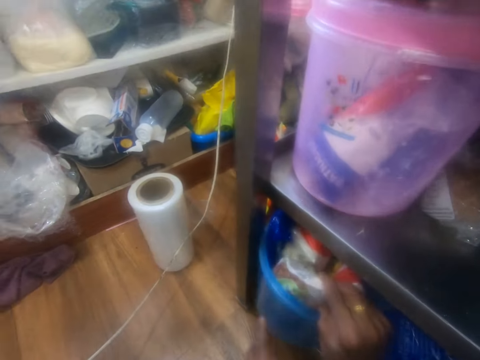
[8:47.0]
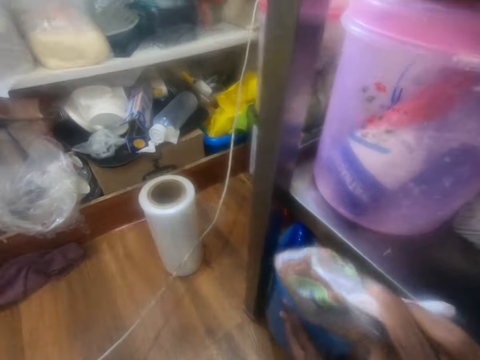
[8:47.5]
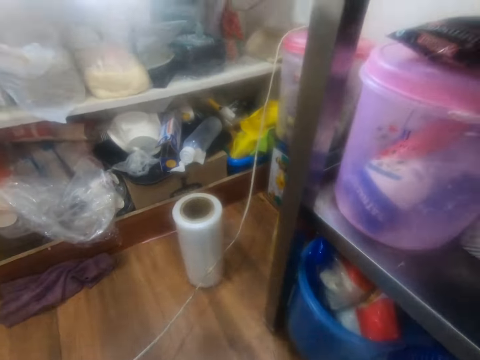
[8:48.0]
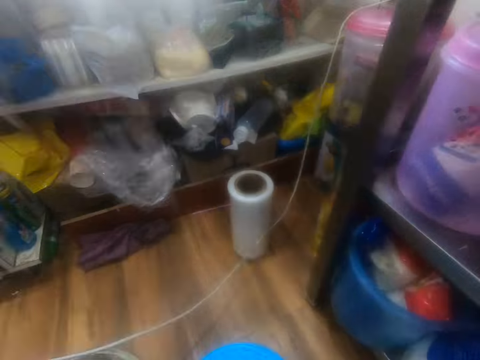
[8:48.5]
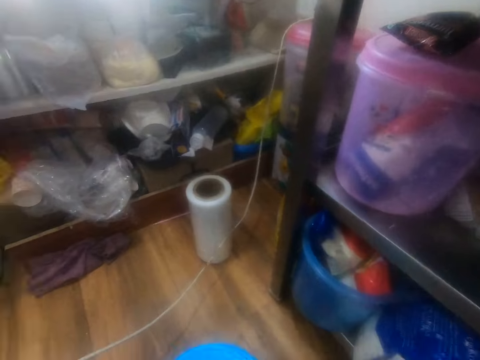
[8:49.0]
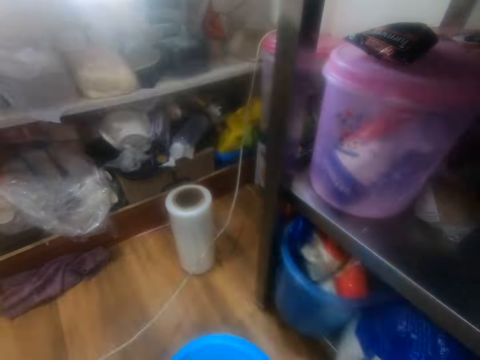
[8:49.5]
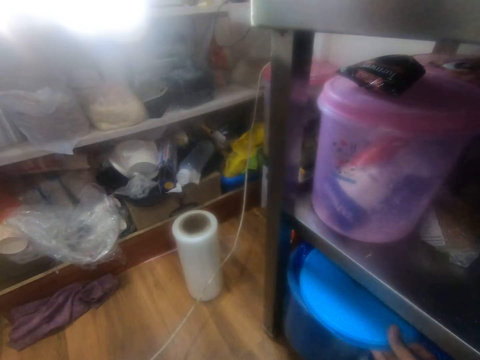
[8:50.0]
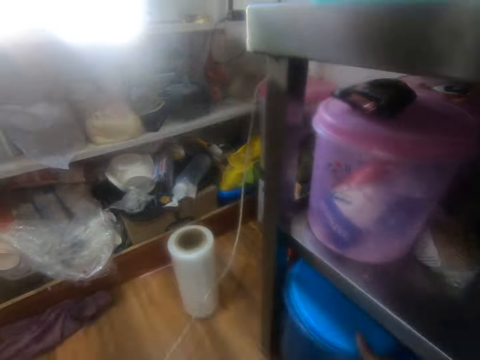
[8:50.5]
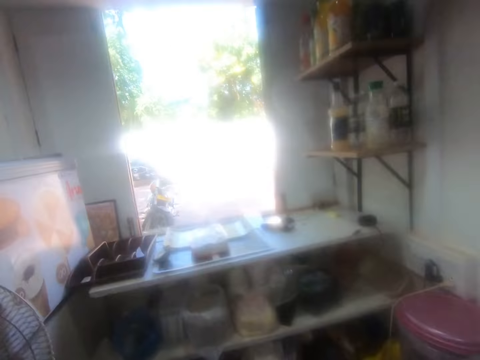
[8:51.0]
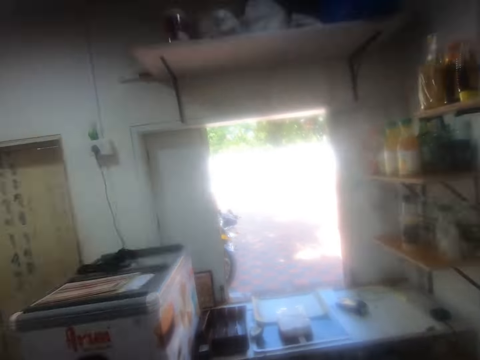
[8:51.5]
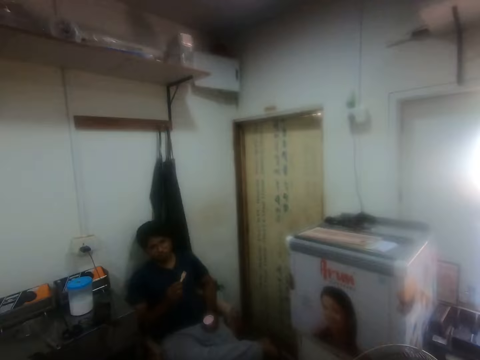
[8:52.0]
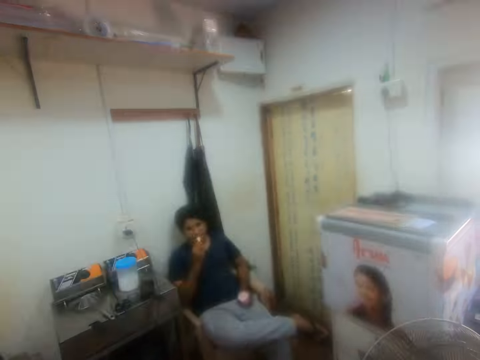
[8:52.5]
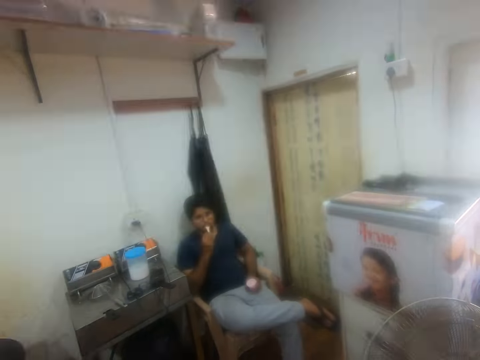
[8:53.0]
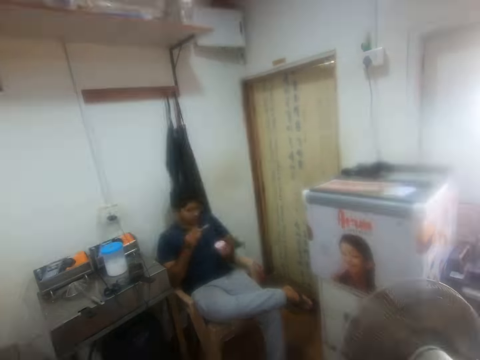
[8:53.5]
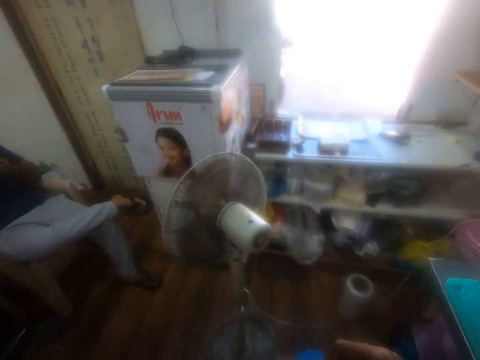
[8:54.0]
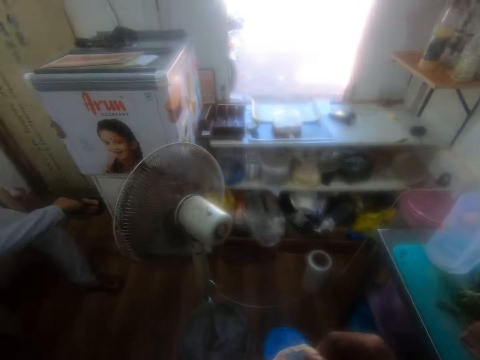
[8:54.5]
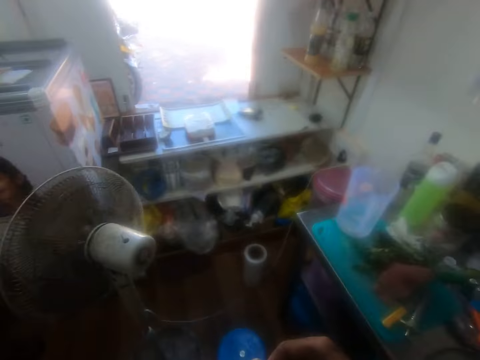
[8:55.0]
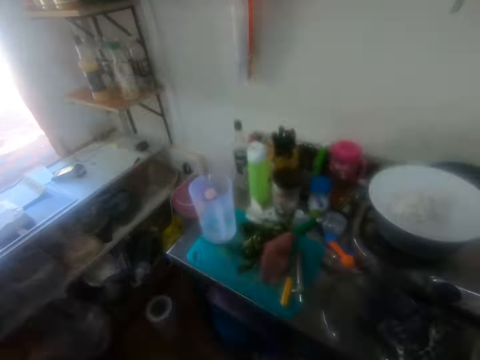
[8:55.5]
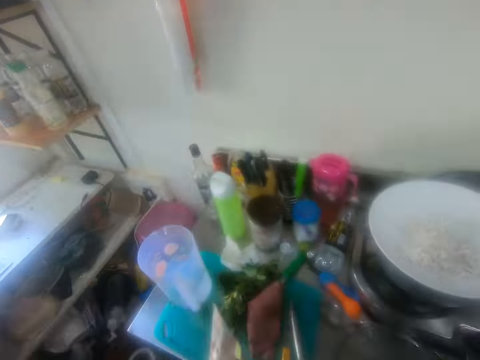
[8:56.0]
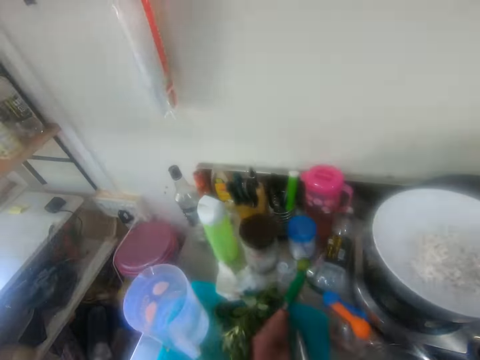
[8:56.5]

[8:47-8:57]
The camera wearer picks a sachet of rice from the bucket. They cover the bucket with a lid. They stare around the room. They open the sachet. They put the sachet on the table.

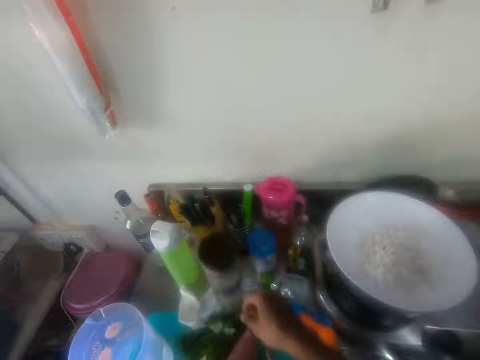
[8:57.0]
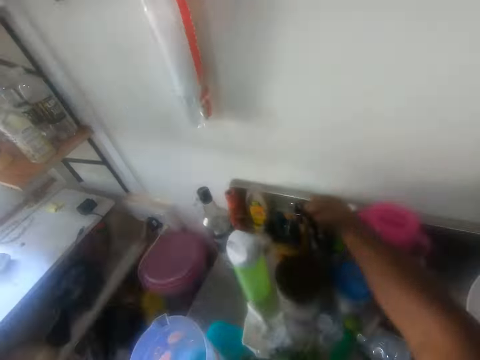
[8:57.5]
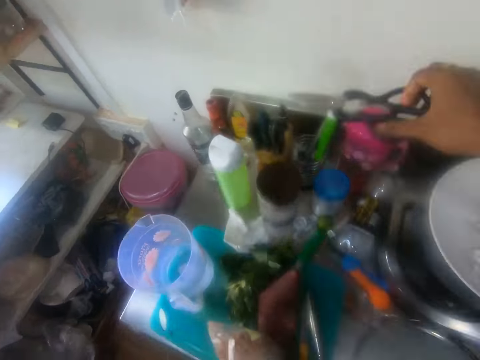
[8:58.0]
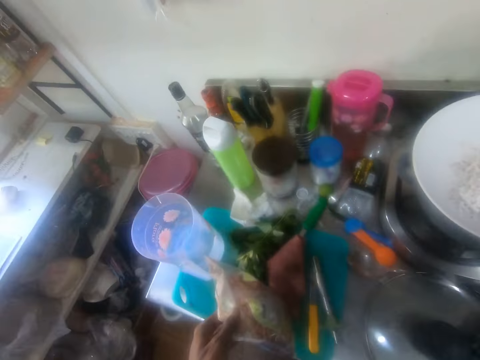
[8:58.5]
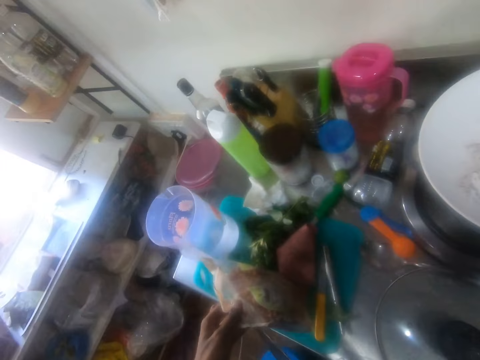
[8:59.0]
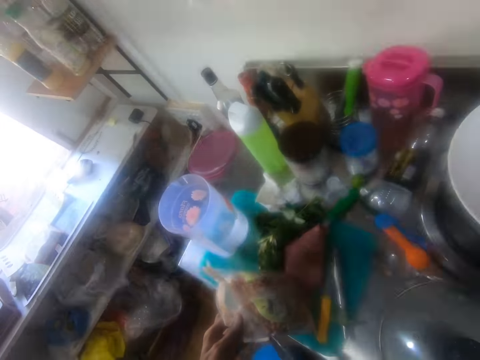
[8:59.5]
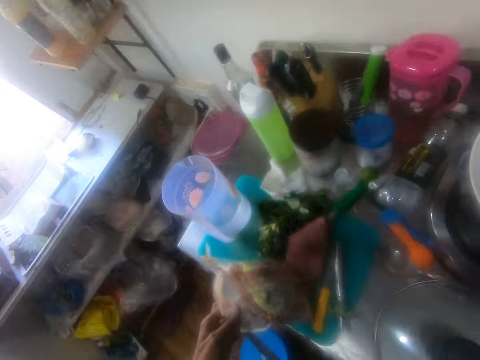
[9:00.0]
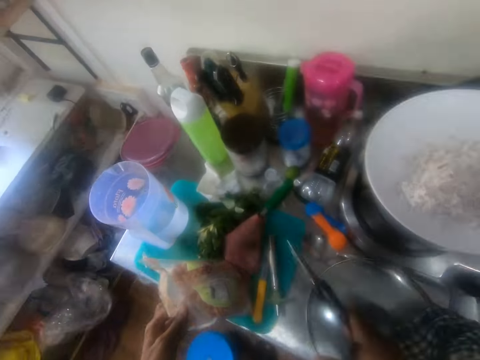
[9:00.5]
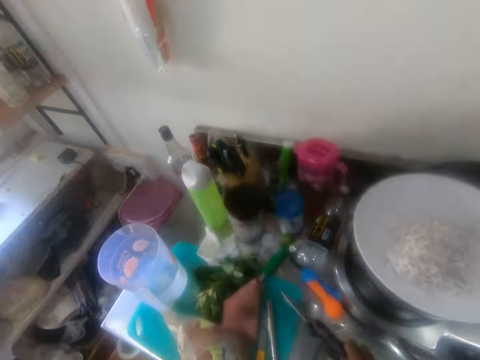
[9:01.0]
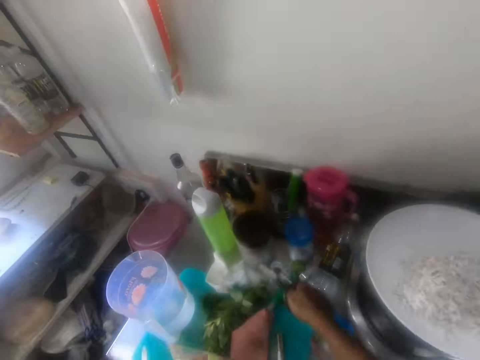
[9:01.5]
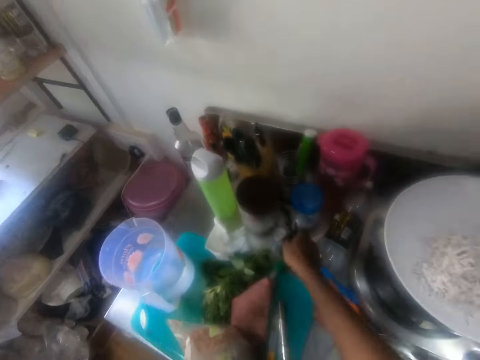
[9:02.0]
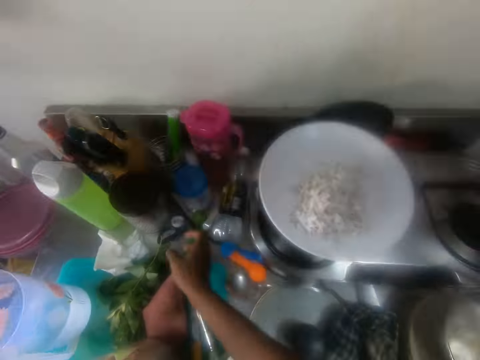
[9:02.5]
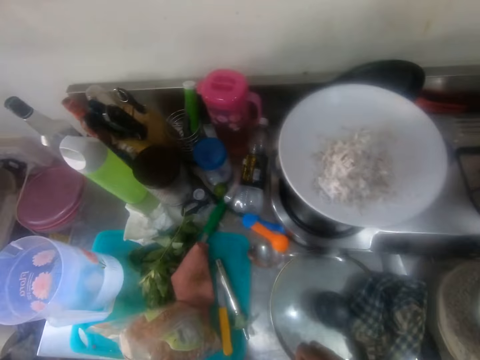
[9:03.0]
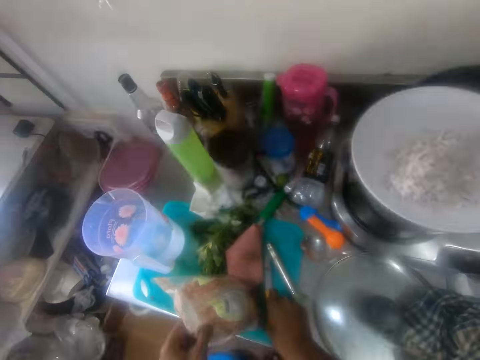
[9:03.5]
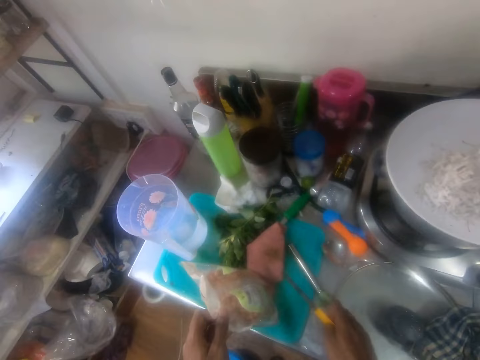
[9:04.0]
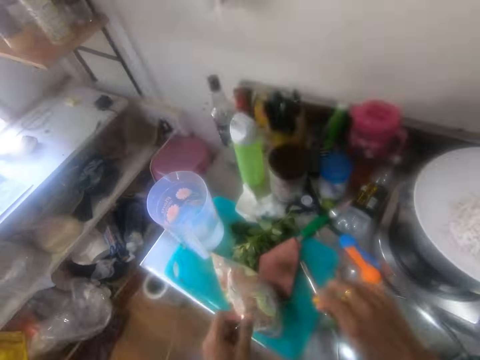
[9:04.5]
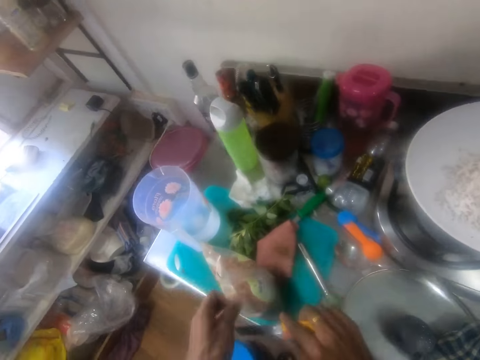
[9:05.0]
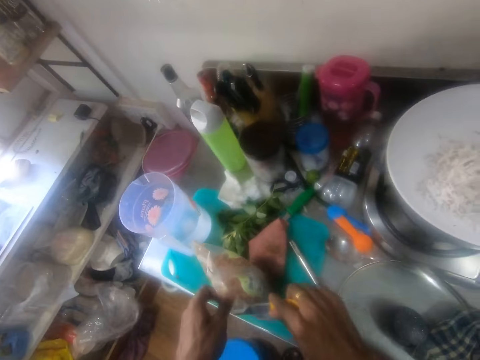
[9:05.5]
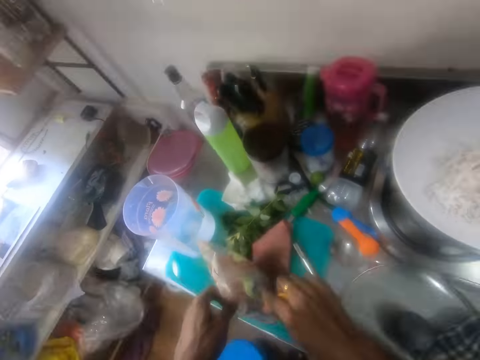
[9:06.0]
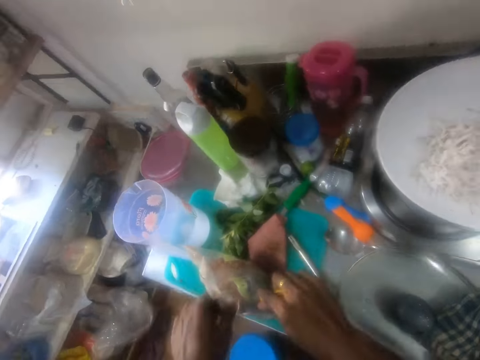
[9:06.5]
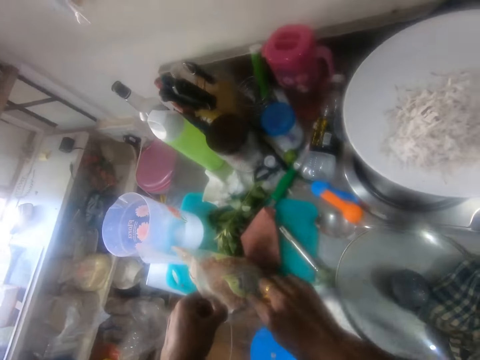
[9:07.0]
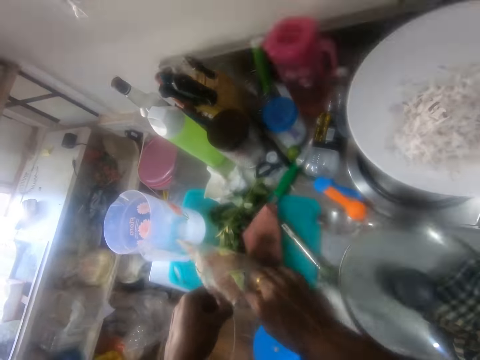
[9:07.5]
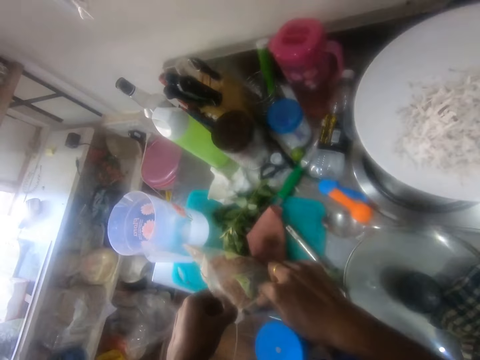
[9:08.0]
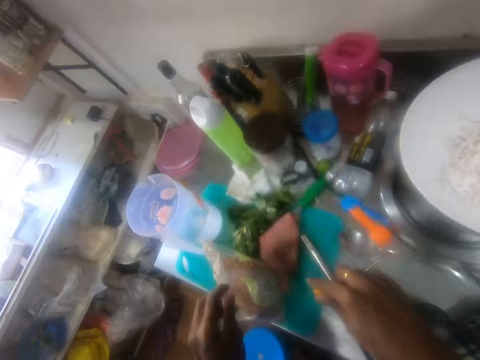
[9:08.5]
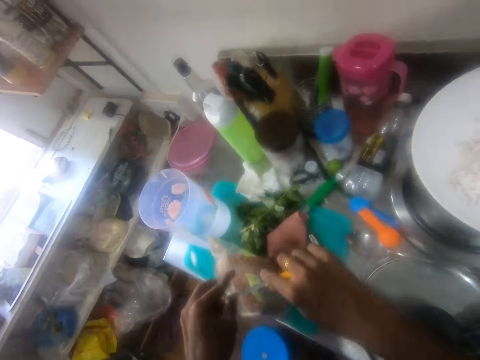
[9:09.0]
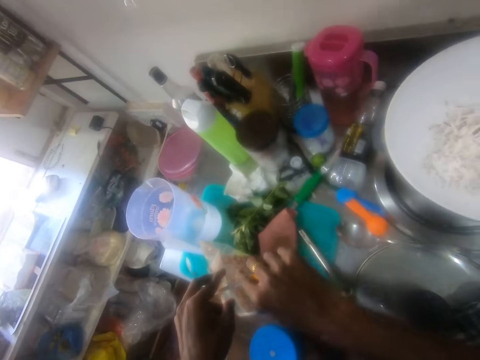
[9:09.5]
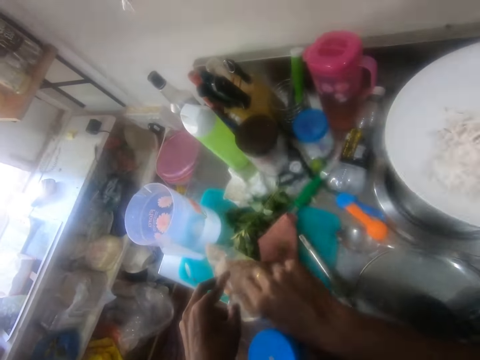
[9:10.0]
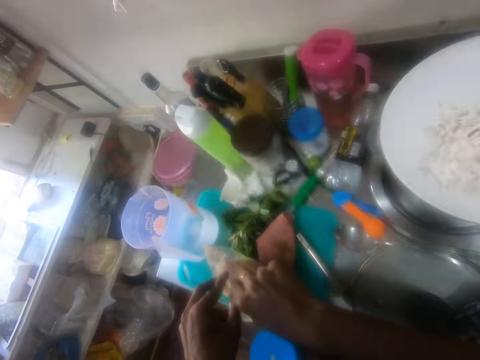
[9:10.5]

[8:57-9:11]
The camera wearer picks scissors from the rack. They stare at the sachet. They put the sachet on the table. They put the scissors on the cabinet. They pick a knife from the table. They cut the sachet with the knife.

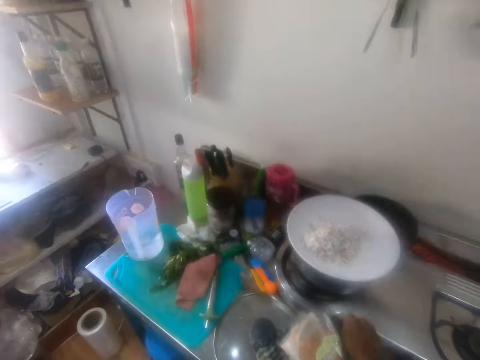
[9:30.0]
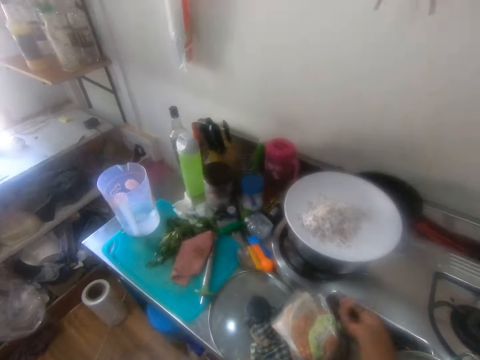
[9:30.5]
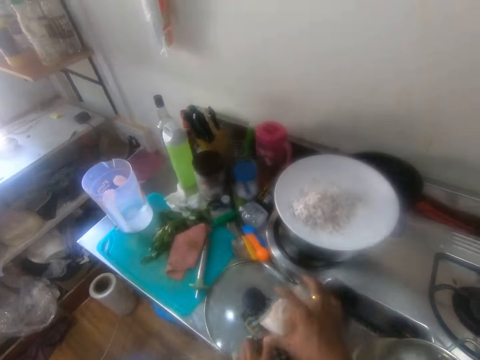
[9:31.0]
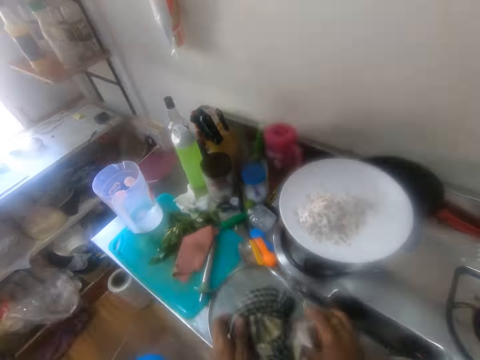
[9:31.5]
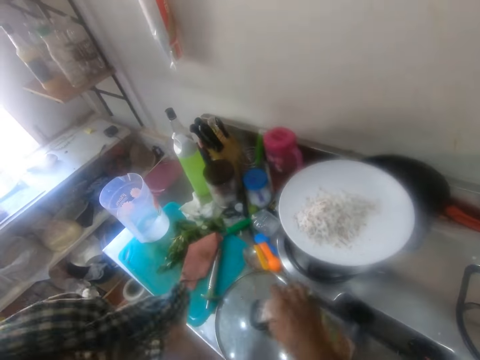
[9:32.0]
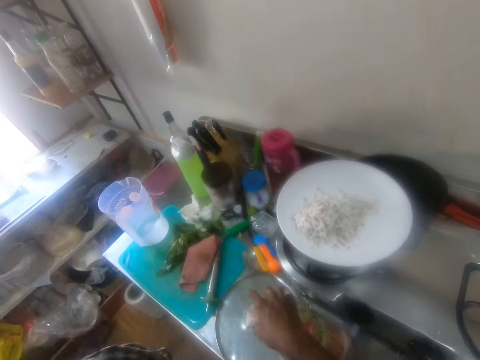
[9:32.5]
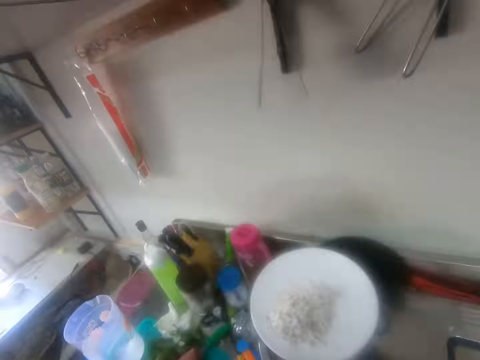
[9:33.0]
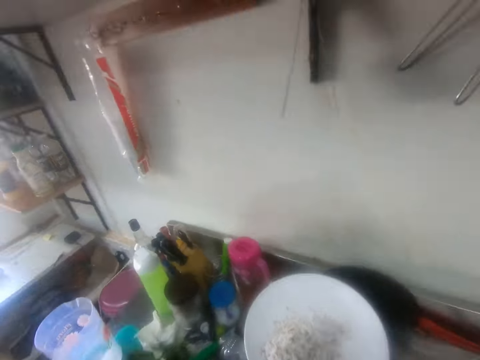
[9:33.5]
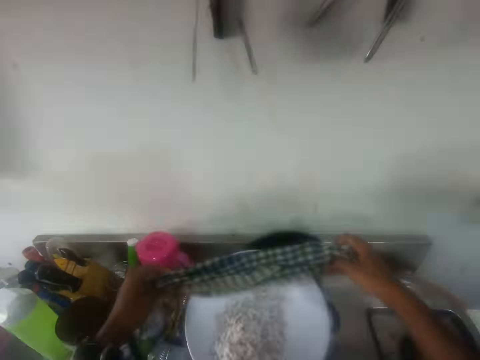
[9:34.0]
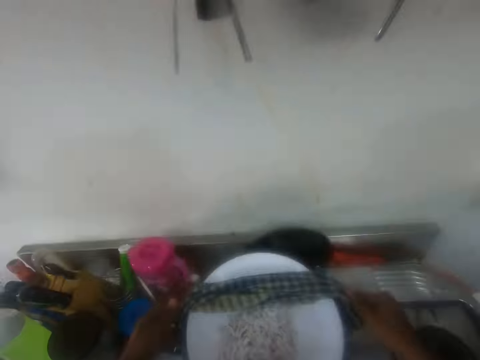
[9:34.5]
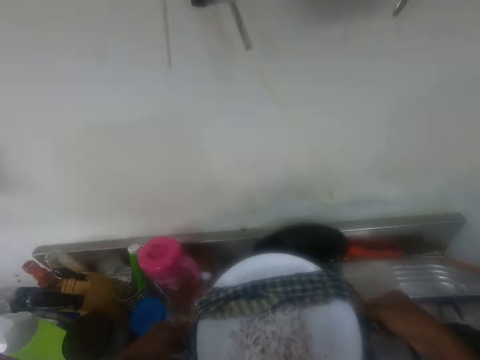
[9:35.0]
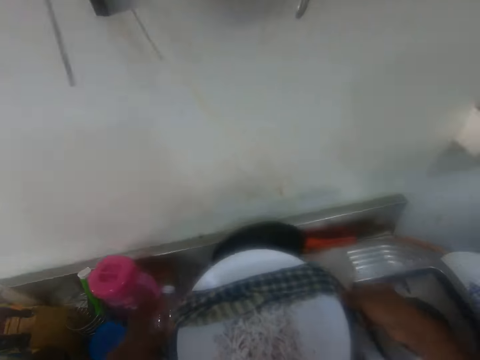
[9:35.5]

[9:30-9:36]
The camera wearer turns the cooker knob. They pick up a piece of cloth or kitchen towel on the table. They put a pack of something on the pot lid. They look around. They put the piece of cloth on the table. They pick a pot on the cooker with the kitchen towel. They move the cooking pot on the cooking gas.
